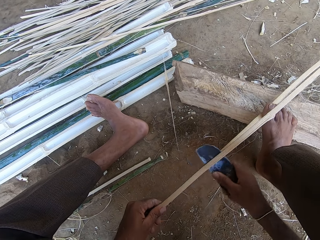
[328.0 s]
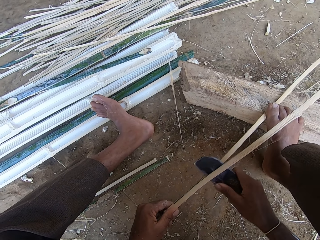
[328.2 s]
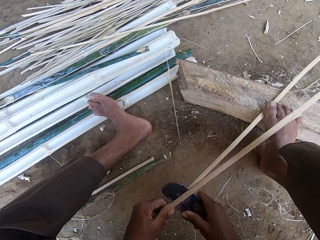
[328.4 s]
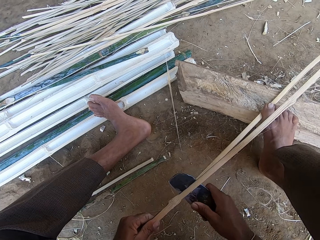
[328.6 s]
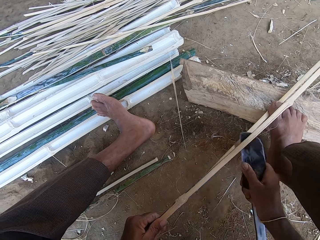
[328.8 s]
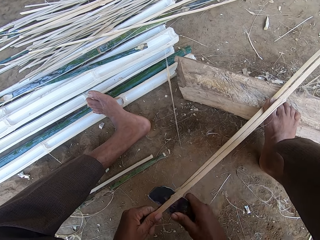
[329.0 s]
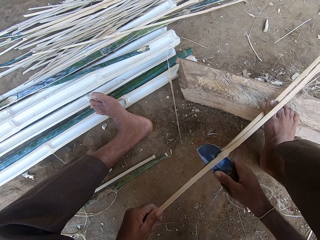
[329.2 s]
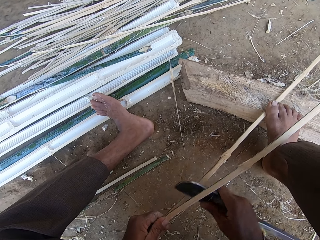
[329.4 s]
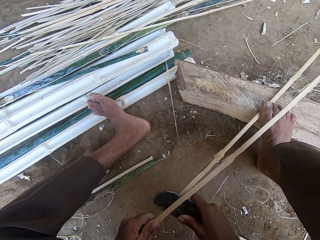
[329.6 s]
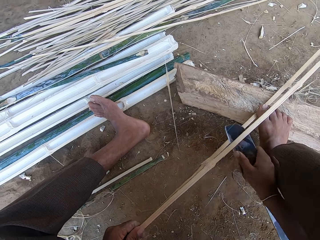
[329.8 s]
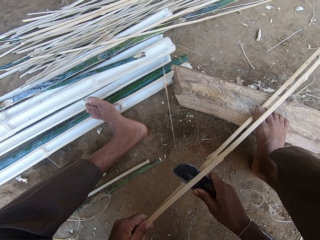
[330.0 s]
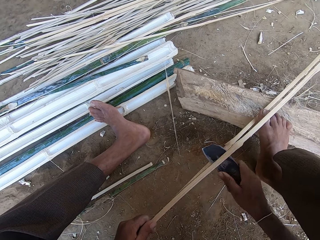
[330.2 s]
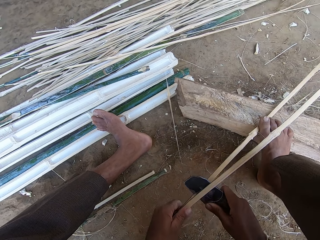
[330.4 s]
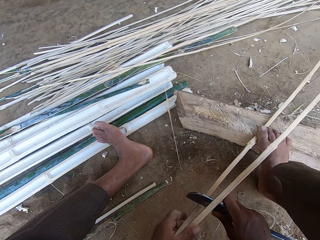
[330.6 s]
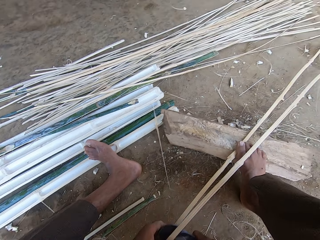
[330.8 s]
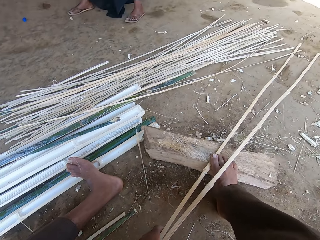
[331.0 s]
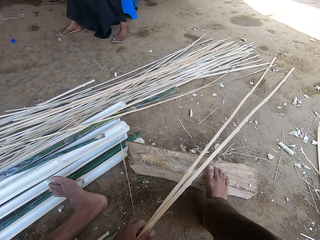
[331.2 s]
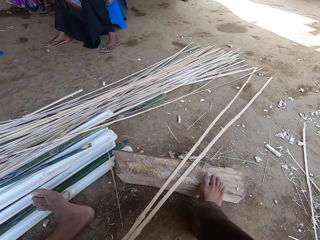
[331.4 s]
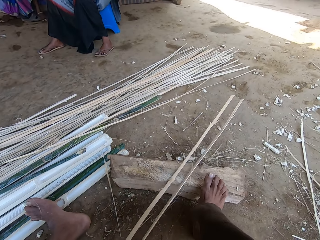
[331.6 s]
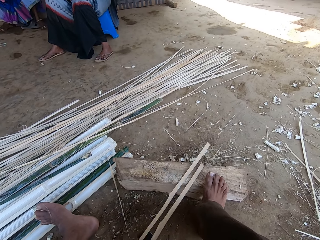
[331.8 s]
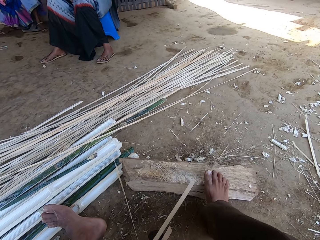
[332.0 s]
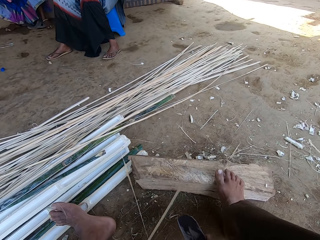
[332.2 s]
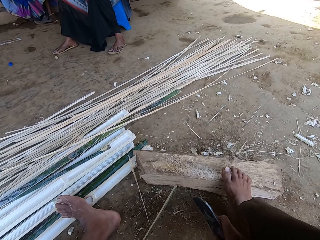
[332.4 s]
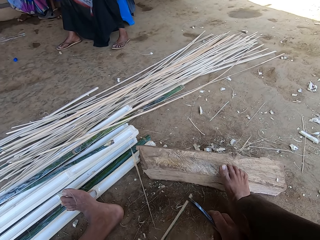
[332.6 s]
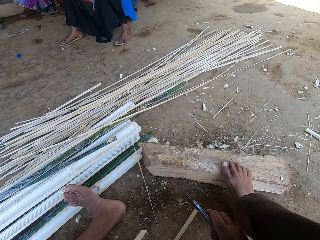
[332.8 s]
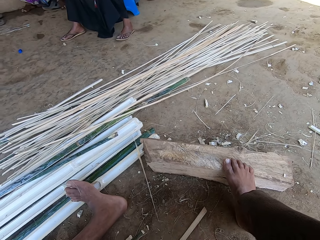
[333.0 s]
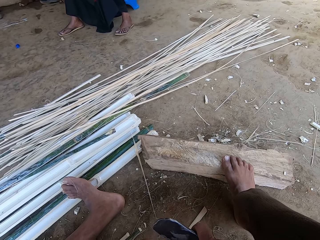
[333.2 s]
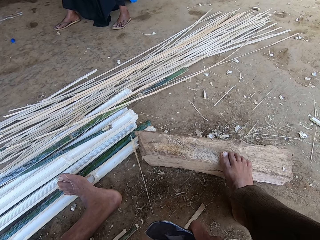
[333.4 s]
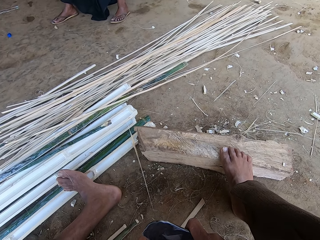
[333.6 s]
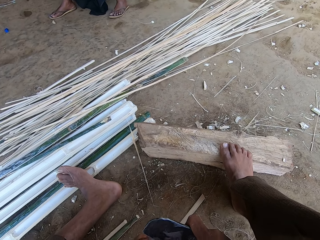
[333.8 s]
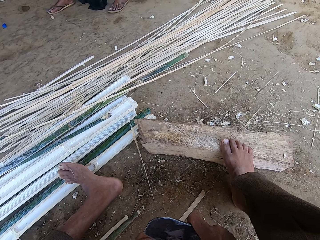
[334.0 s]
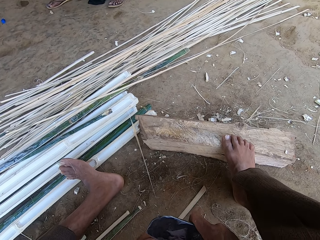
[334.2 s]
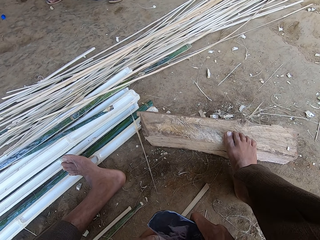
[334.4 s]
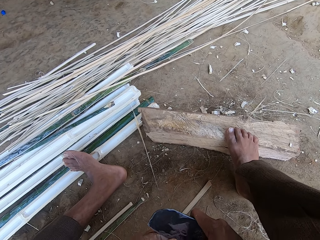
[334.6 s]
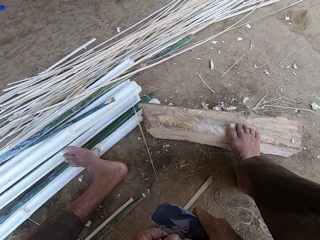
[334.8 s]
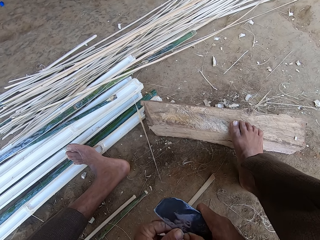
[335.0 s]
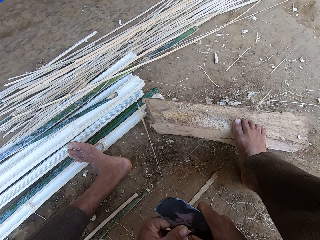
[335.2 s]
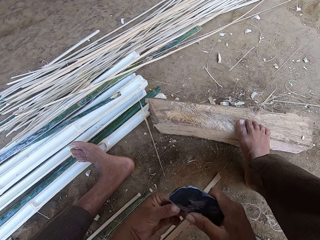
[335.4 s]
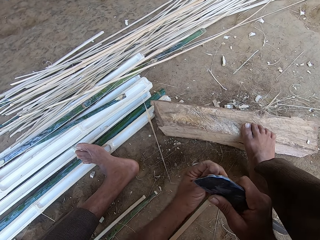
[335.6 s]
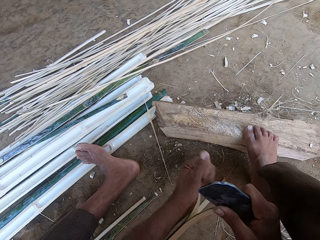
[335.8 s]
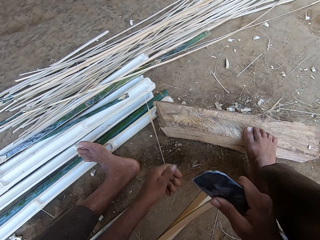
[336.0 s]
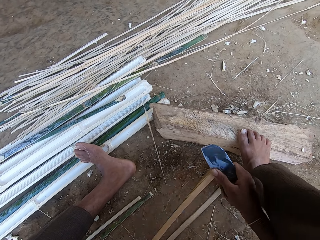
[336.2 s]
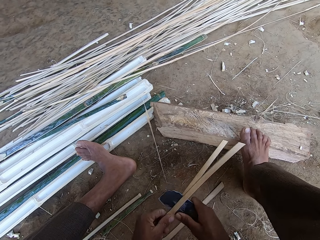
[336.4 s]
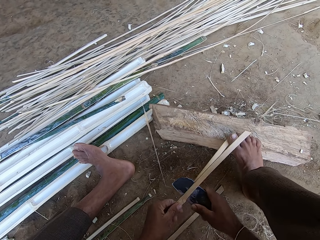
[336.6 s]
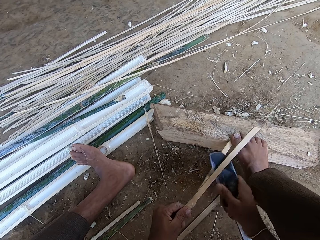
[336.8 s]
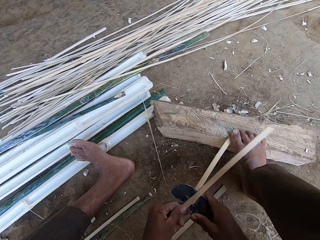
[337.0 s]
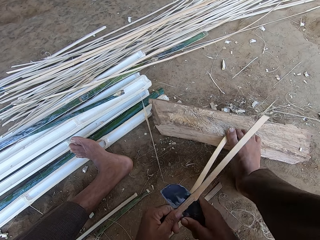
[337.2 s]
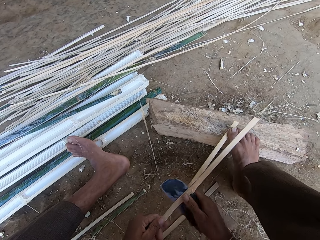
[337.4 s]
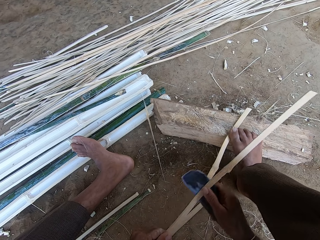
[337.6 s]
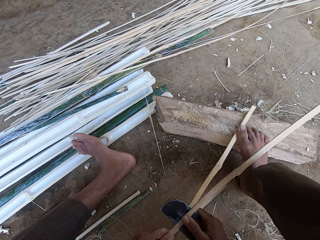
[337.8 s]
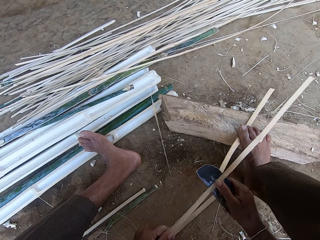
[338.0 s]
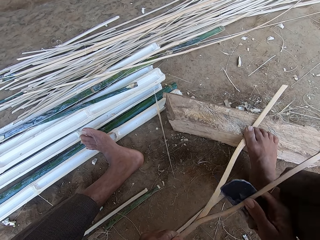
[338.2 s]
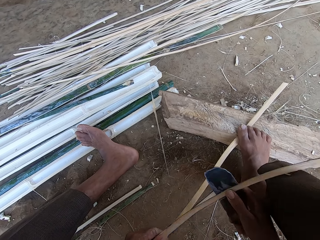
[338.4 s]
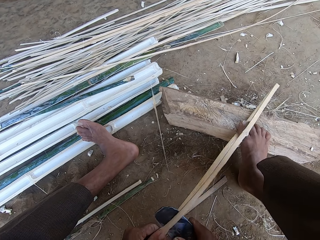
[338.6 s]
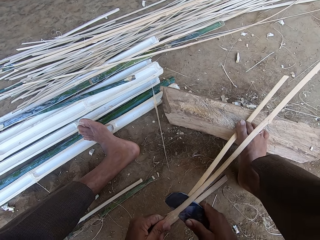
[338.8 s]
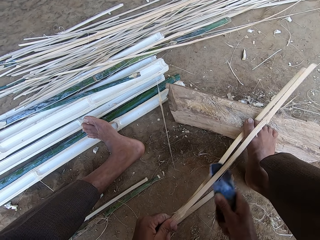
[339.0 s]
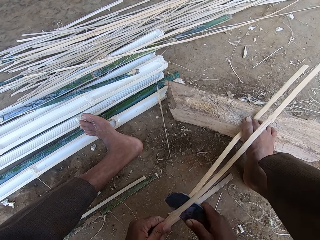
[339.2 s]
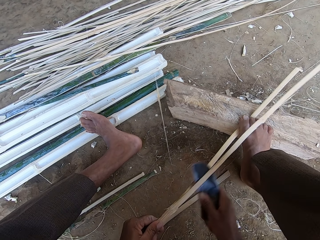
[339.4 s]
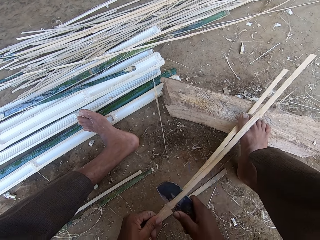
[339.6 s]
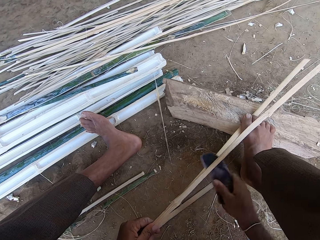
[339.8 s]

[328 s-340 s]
The camera wearer adjusts the bamboo stick. They drop the bamboo strip. They pierce the bamboo strip with a sickle. They split the bamboo stick.

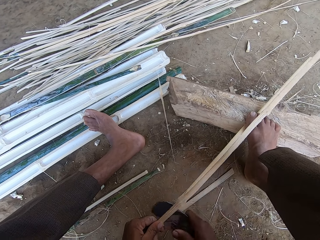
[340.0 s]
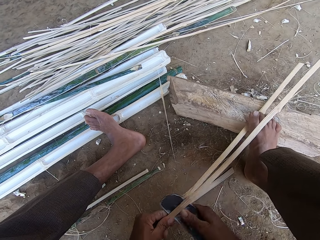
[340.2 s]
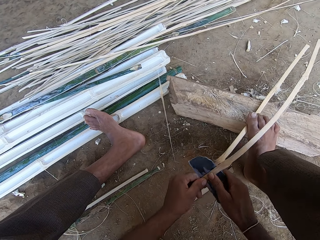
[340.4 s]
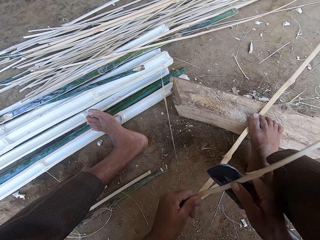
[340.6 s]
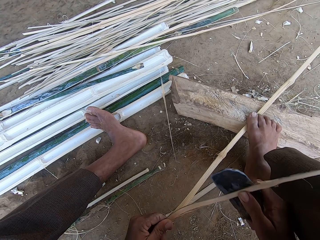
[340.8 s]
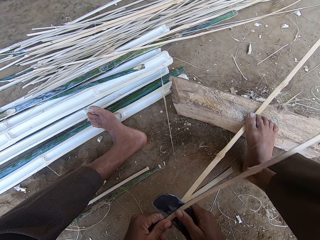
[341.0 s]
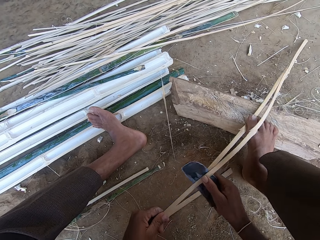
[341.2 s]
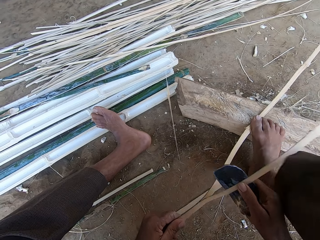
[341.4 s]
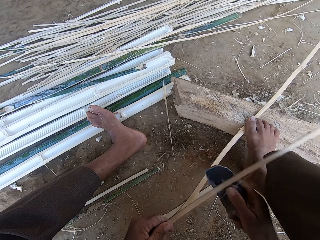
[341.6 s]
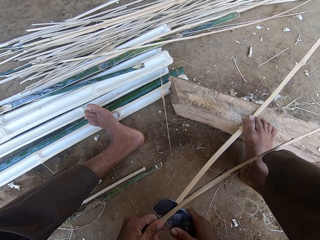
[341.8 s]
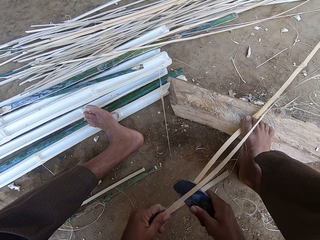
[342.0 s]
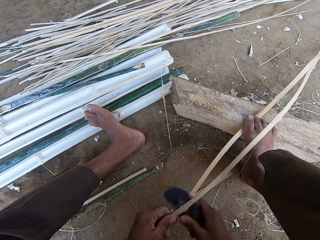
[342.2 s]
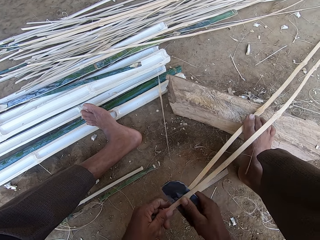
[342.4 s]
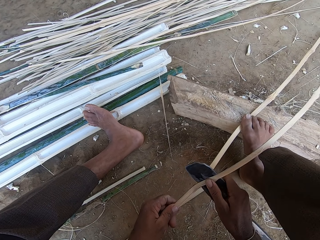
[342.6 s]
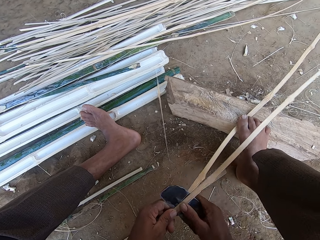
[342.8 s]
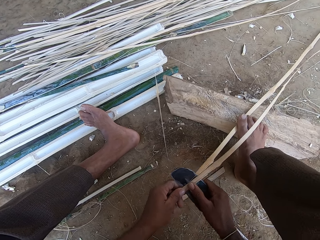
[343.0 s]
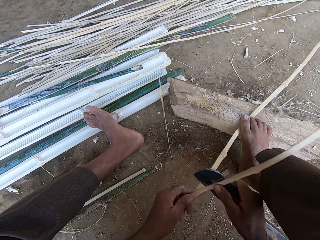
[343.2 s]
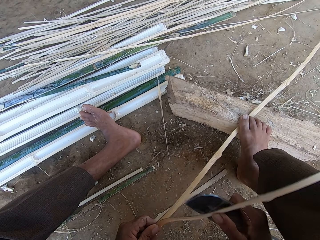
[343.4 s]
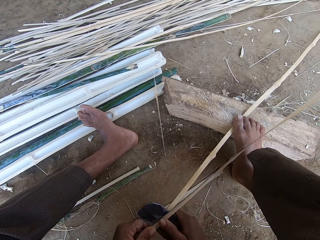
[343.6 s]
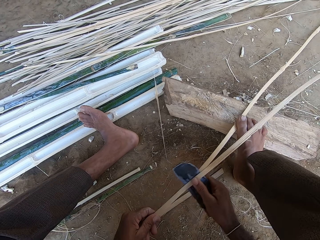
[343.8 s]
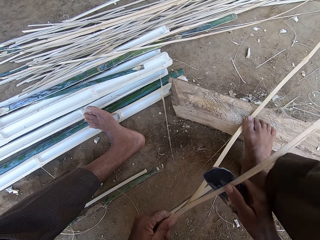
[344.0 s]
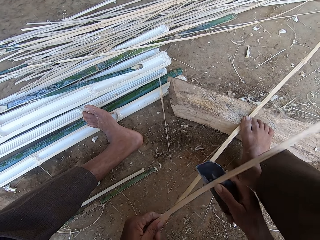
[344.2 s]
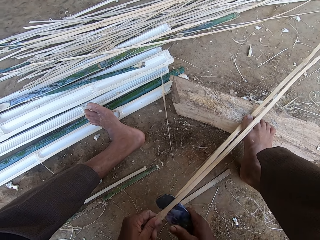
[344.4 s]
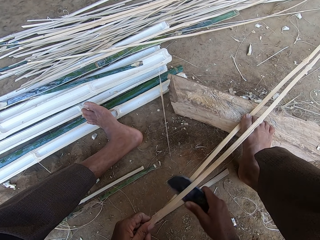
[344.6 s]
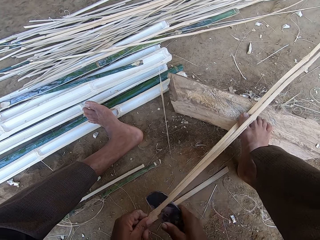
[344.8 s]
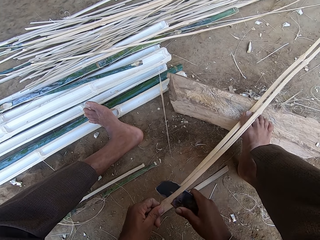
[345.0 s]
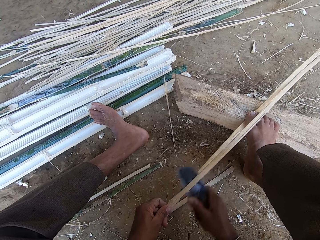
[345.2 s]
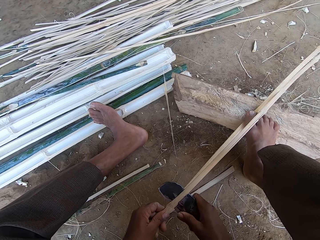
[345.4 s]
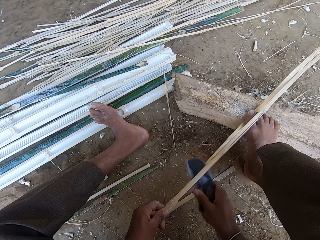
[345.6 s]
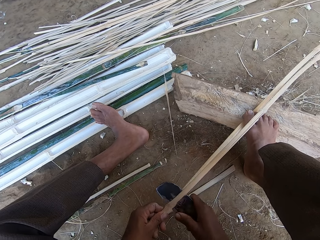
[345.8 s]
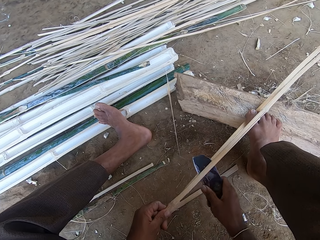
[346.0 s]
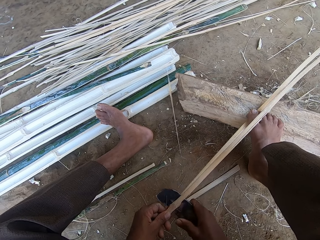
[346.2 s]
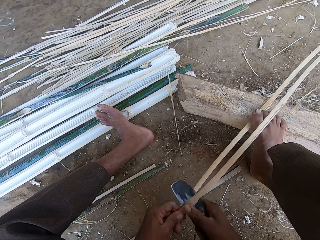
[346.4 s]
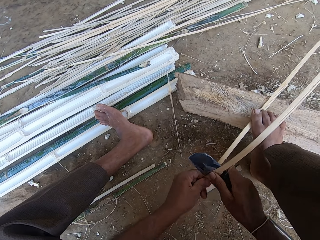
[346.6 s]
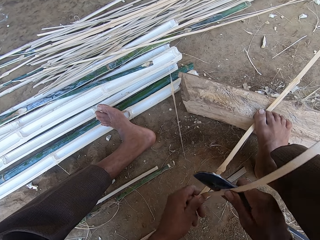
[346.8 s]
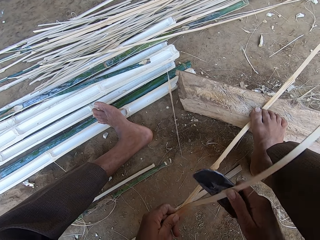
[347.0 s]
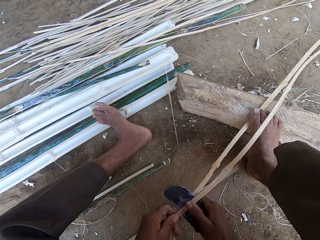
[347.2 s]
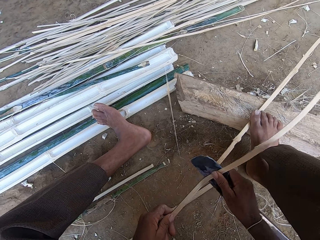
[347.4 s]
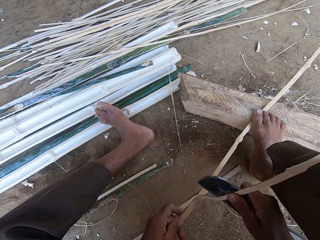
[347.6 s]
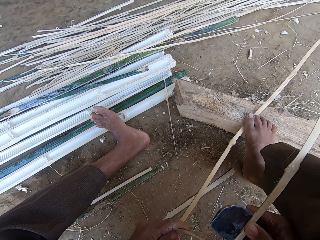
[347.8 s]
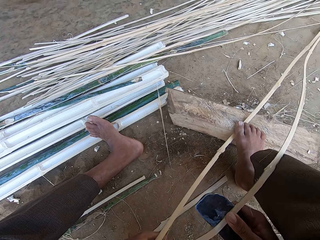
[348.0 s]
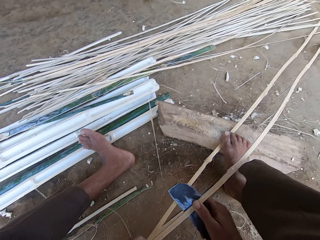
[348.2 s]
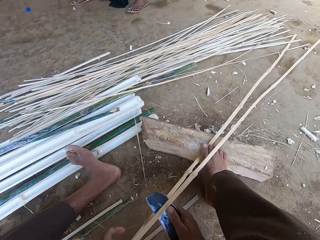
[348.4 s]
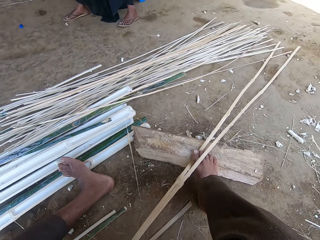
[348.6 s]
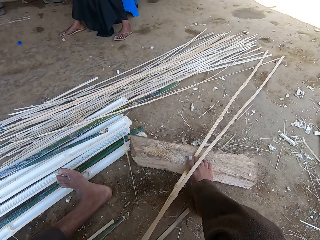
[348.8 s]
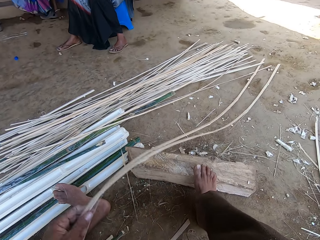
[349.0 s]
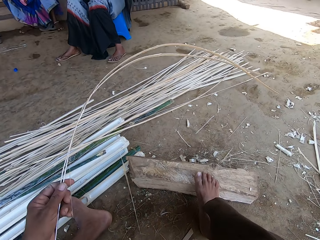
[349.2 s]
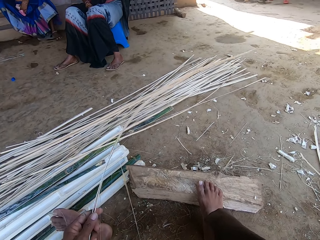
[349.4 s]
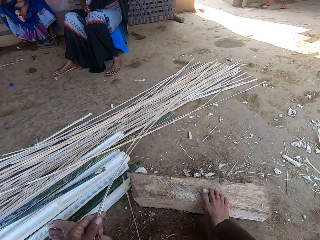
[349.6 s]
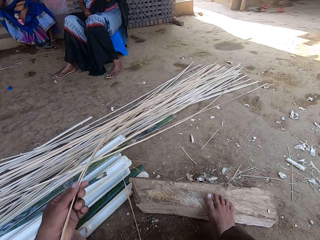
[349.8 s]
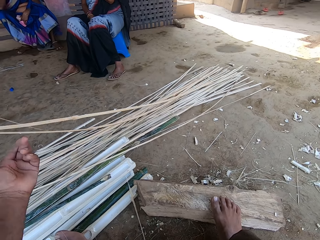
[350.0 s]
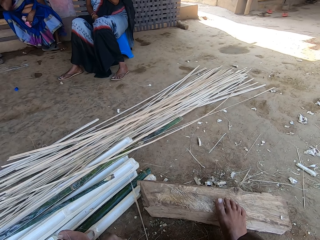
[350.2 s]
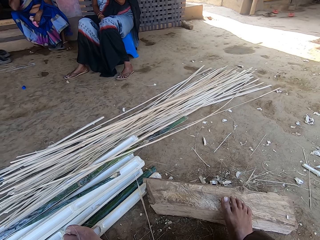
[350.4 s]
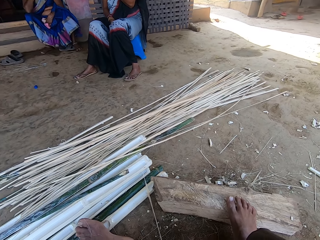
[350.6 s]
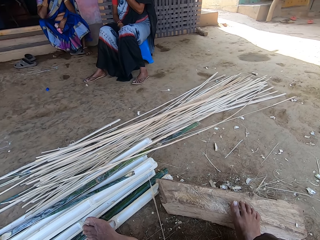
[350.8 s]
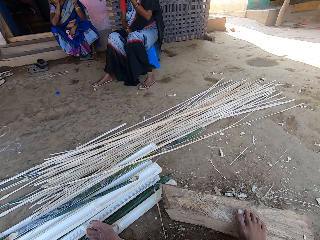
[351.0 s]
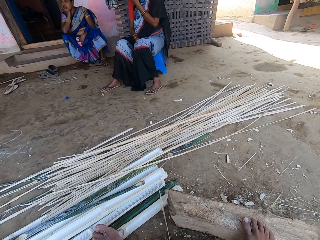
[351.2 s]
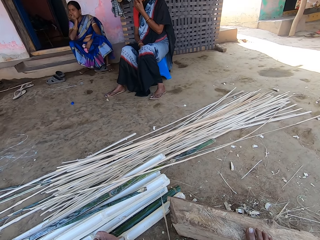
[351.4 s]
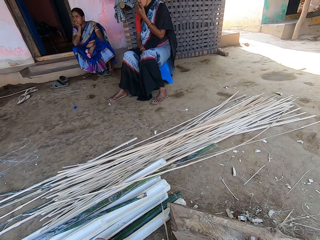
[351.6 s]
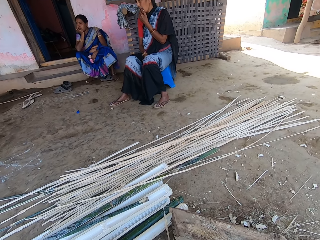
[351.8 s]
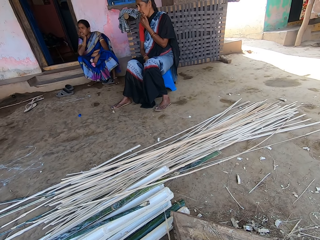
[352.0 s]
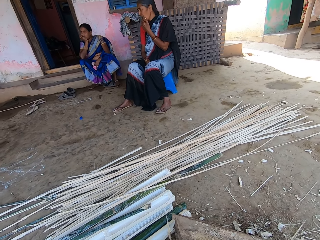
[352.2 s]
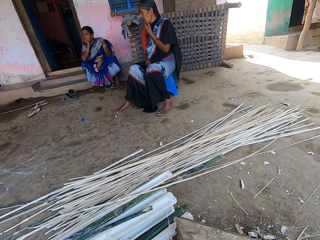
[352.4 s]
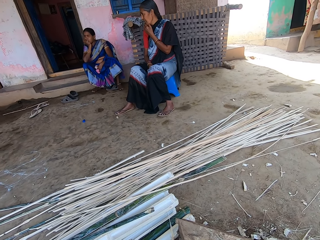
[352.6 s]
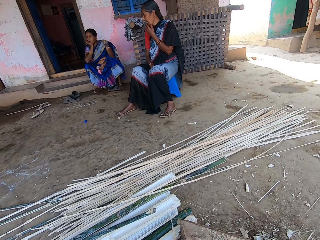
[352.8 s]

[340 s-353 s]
The camera wearer aligns the bamboo stick. They throw the bamboo stick on the ground. They look around the compound.
